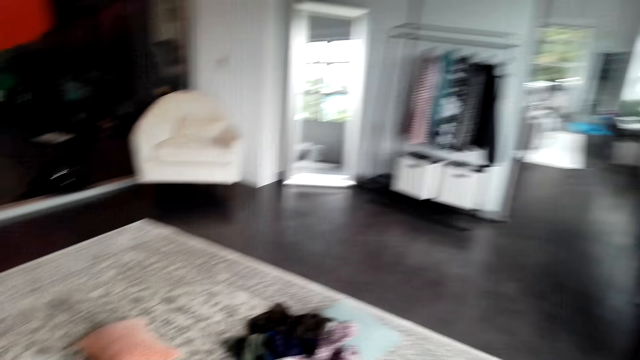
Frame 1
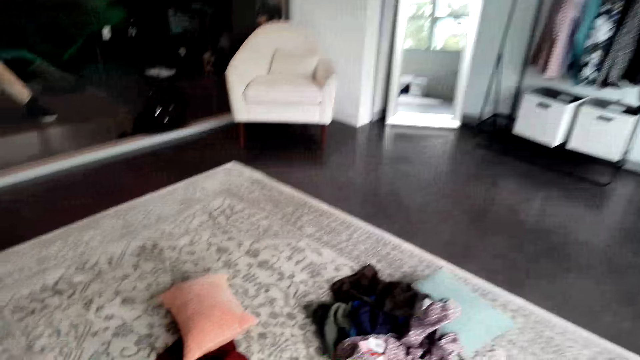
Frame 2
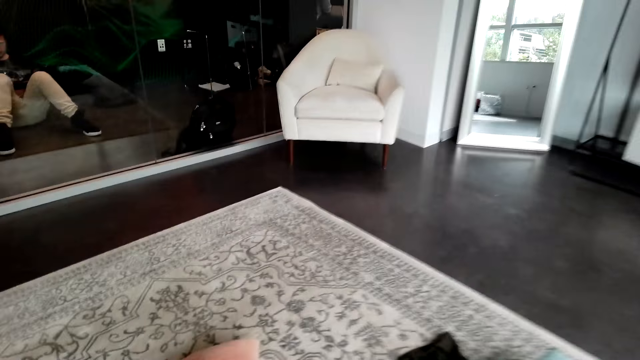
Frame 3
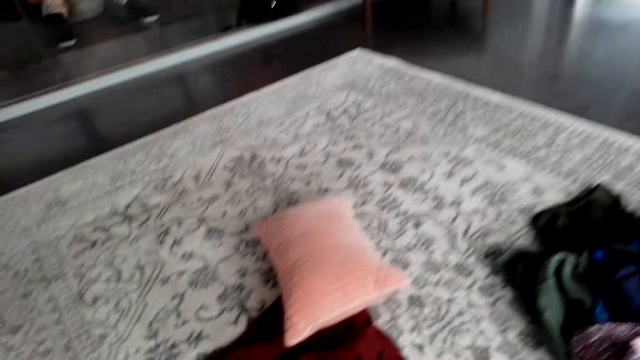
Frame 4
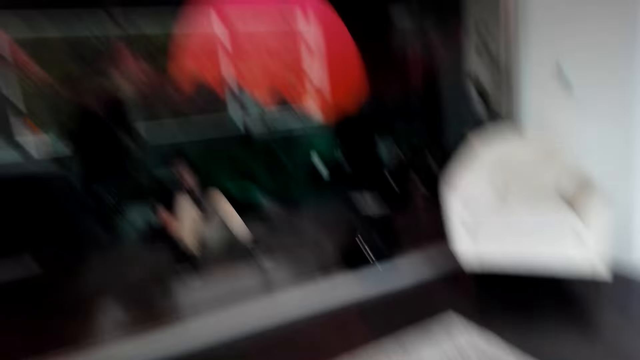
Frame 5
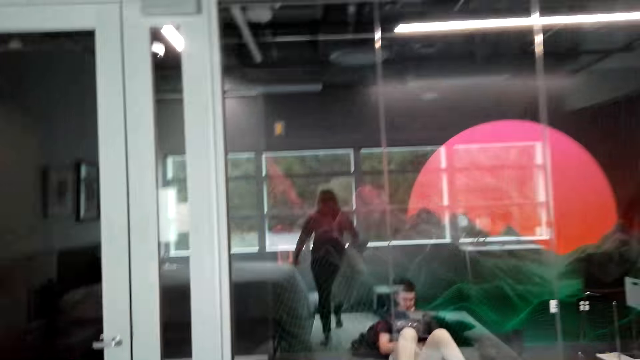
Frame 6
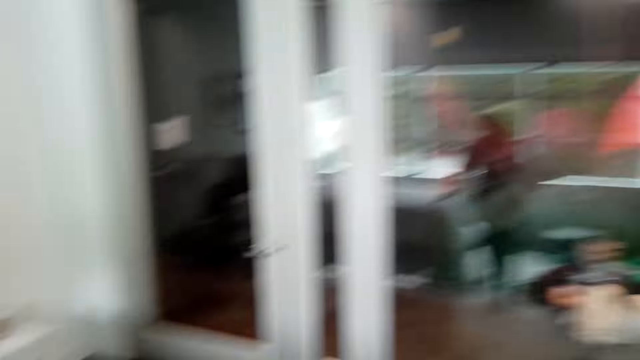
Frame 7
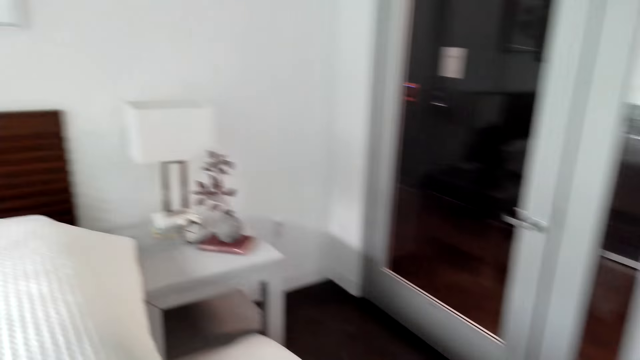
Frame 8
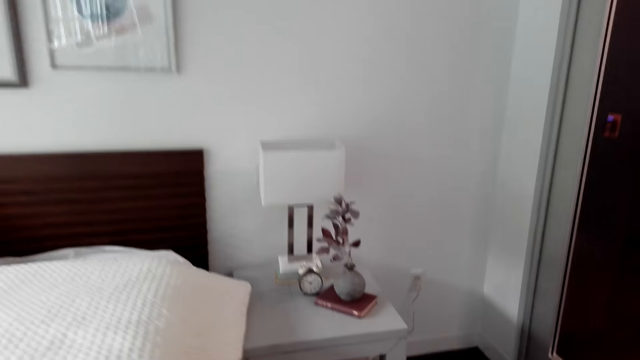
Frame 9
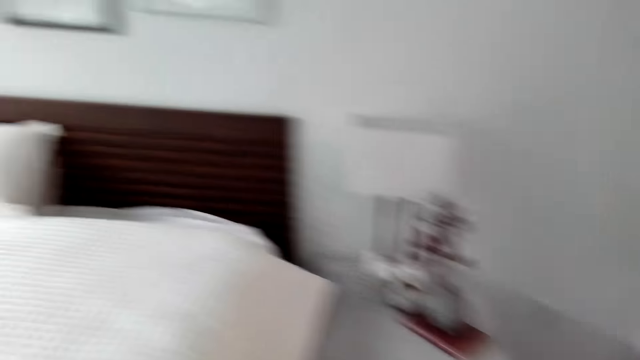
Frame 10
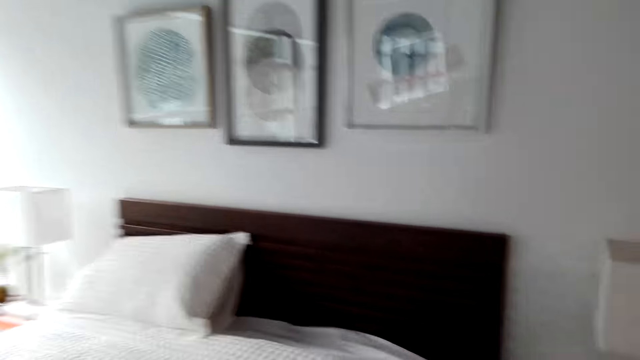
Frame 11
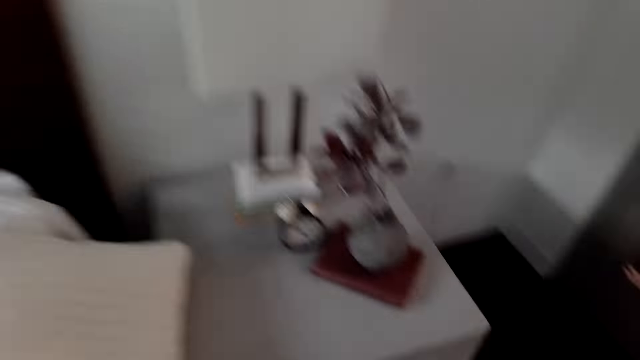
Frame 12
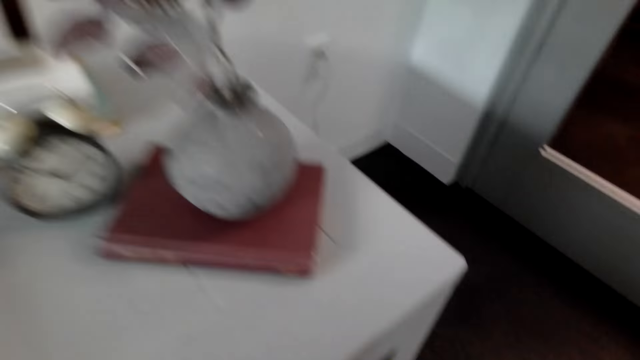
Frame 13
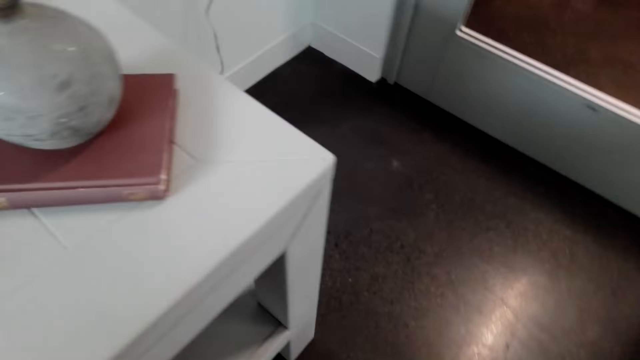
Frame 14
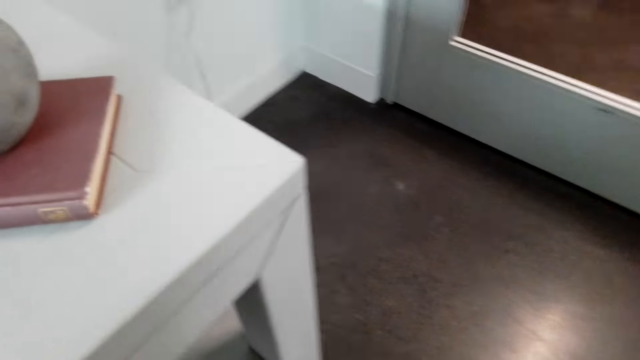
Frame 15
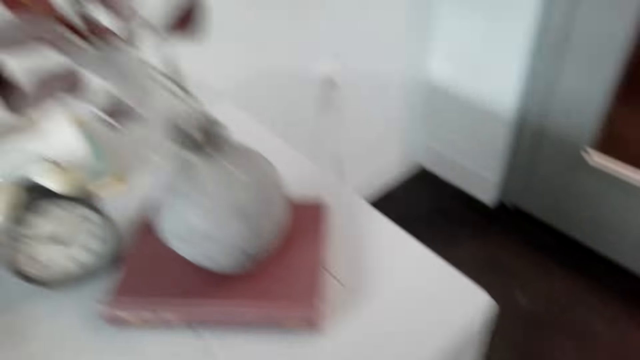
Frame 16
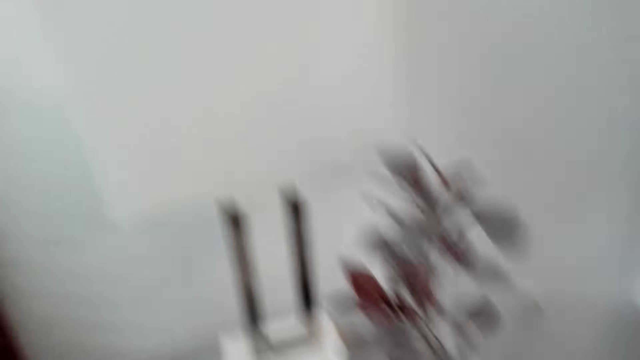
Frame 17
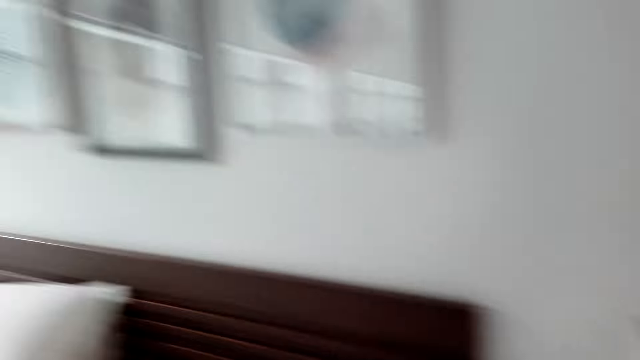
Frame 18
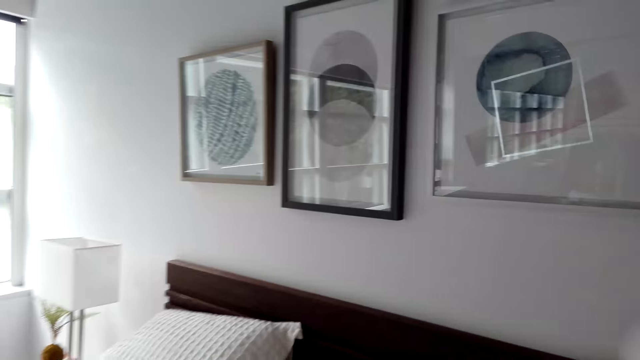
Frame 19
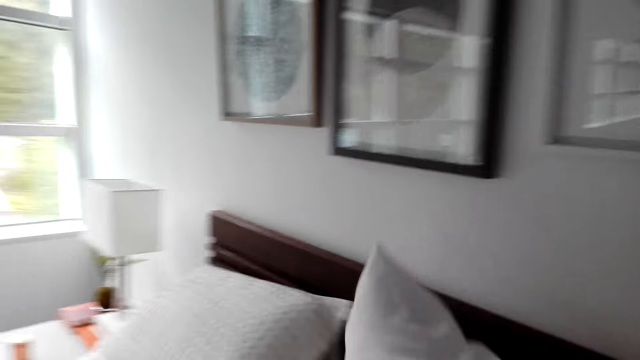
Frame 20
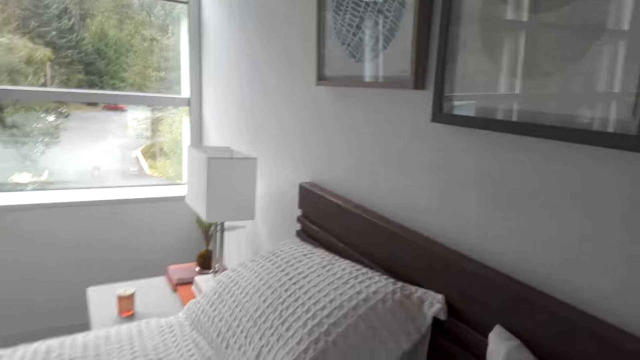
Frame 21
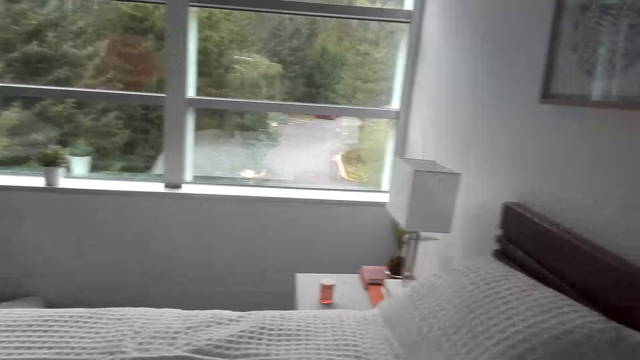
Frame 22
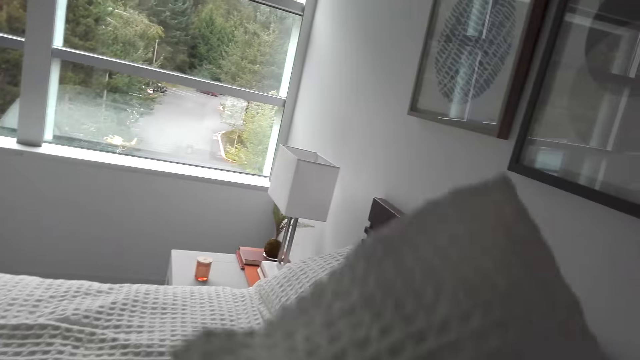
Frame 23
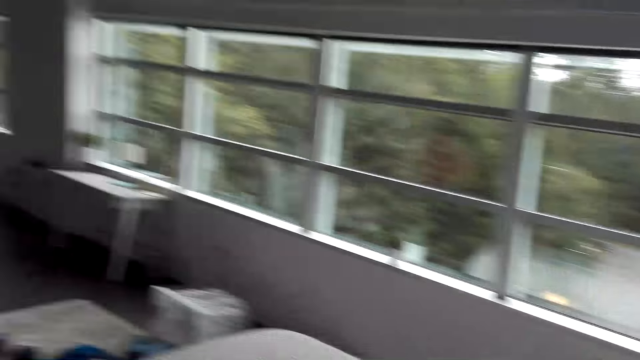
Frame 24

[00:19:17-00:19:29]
The camera wearer arranges the pillows on the bed.

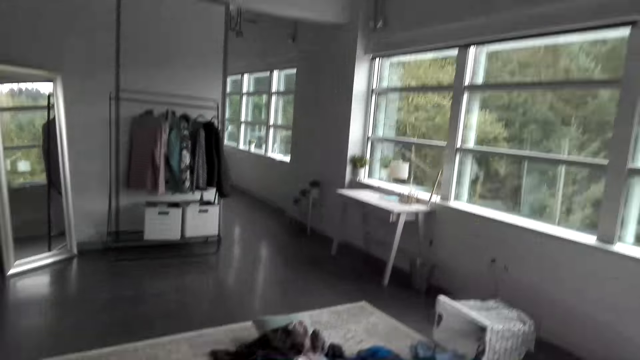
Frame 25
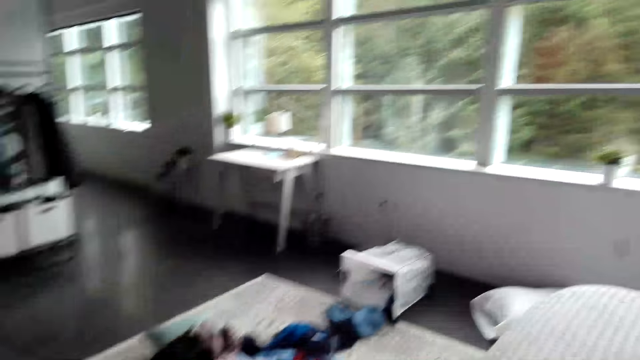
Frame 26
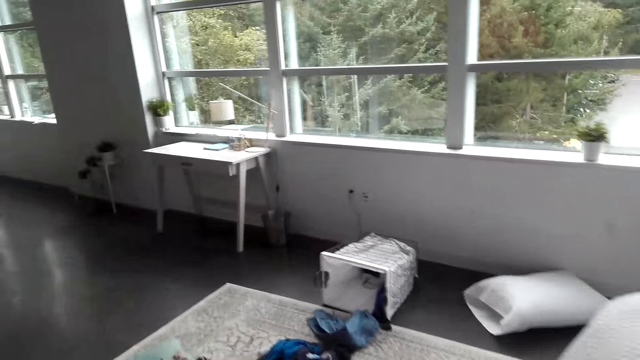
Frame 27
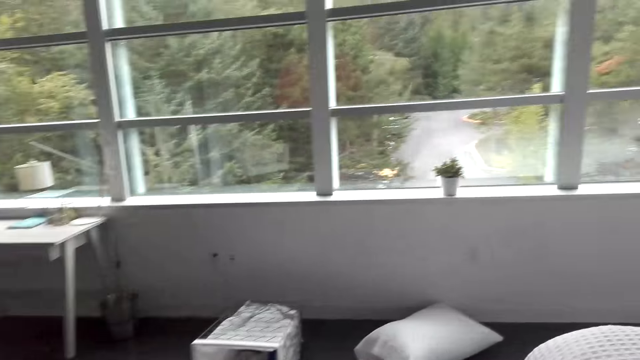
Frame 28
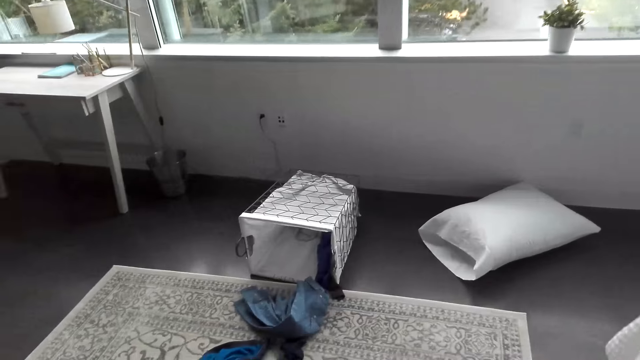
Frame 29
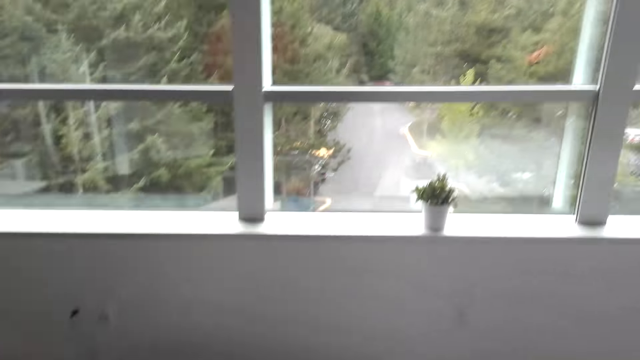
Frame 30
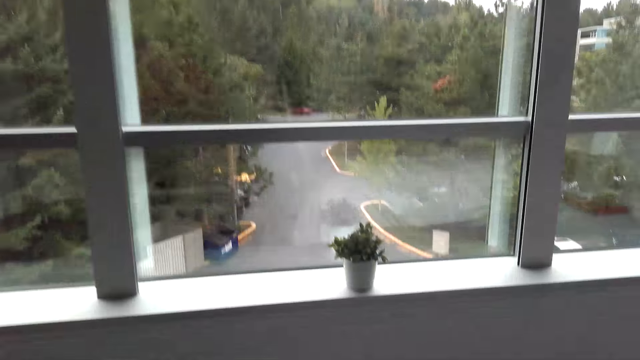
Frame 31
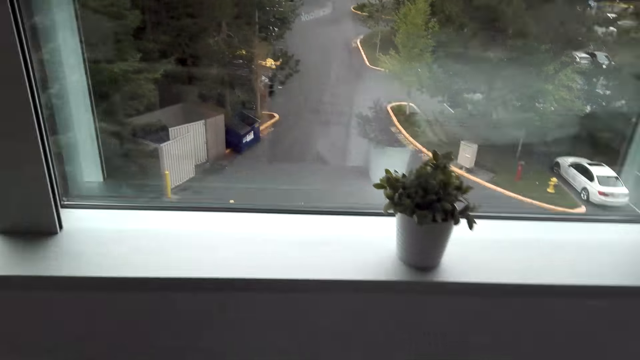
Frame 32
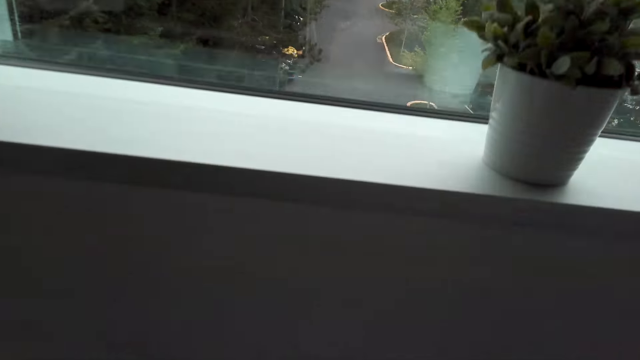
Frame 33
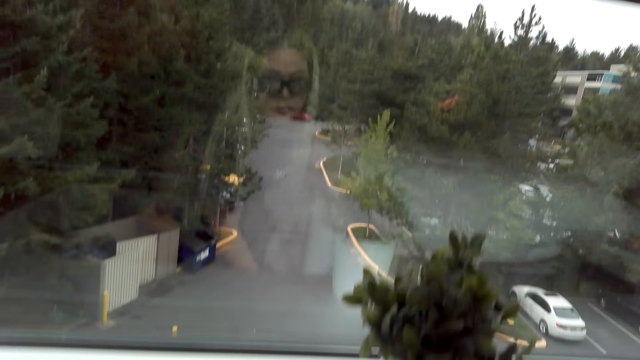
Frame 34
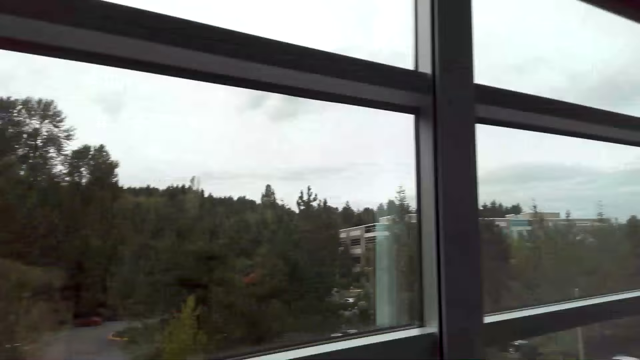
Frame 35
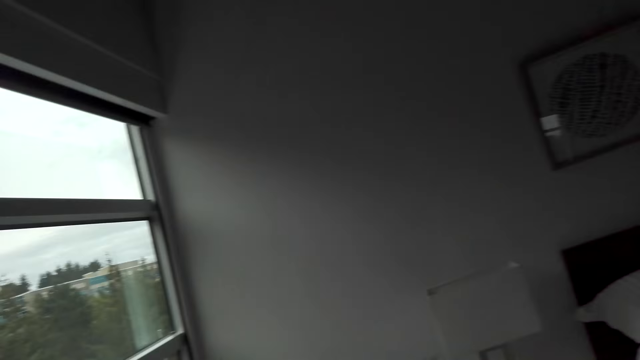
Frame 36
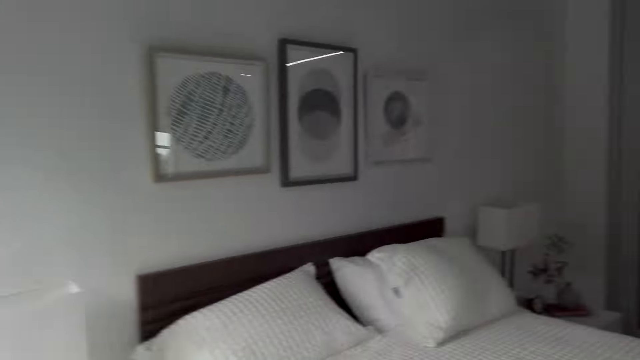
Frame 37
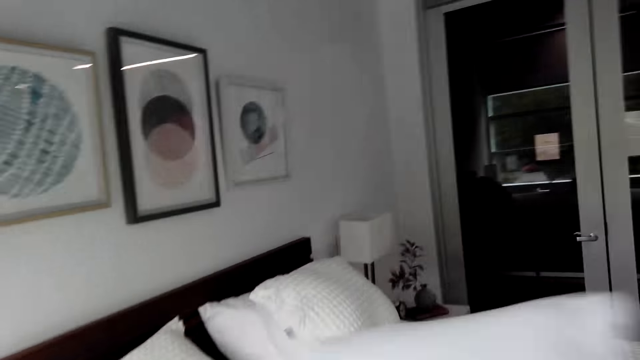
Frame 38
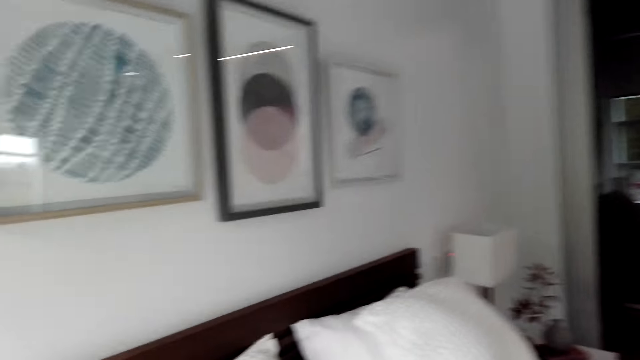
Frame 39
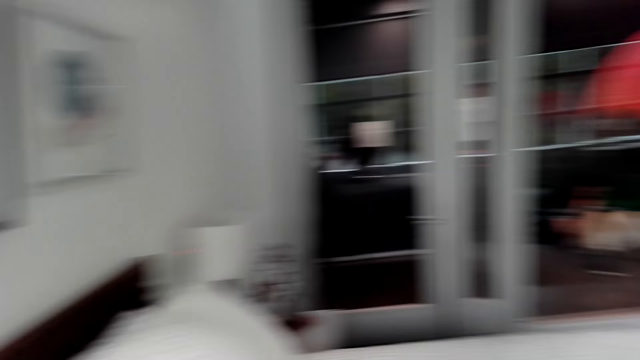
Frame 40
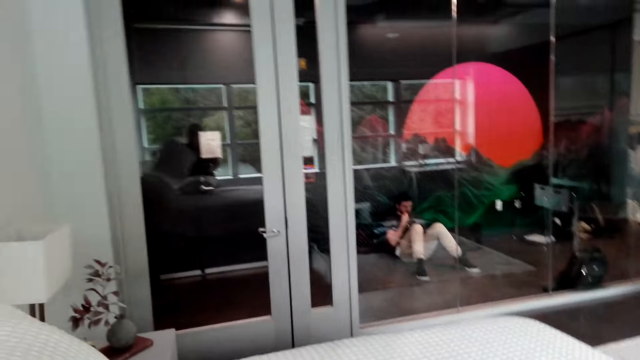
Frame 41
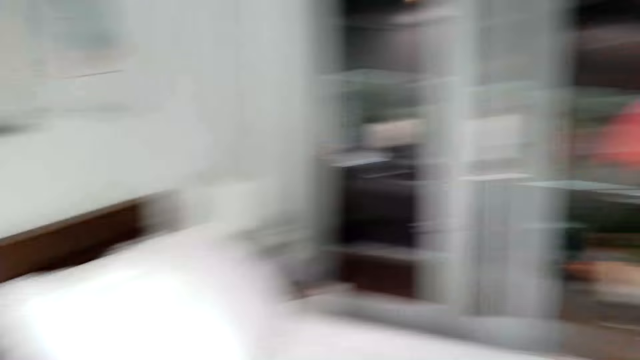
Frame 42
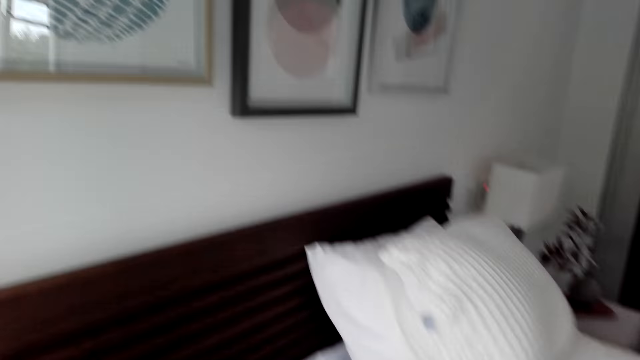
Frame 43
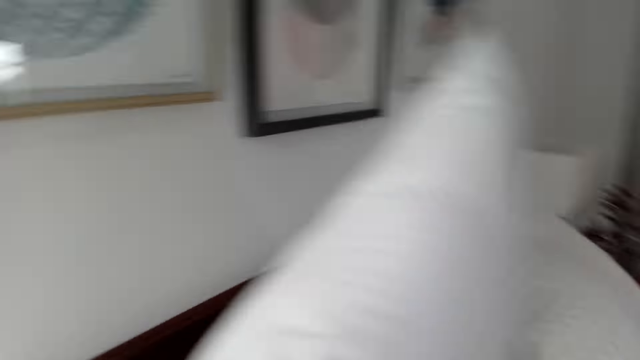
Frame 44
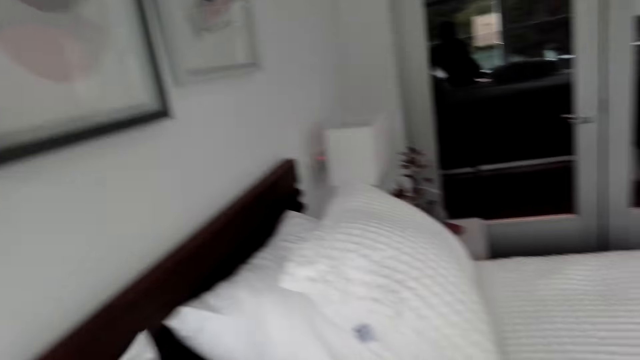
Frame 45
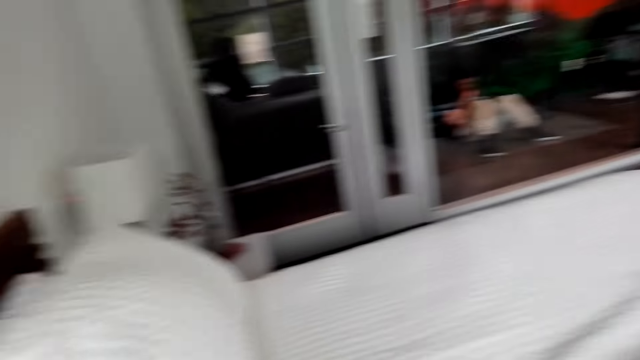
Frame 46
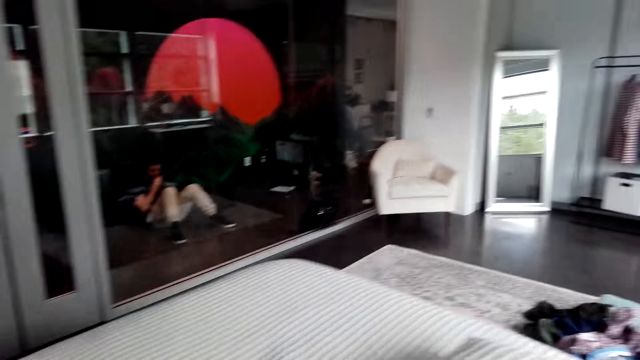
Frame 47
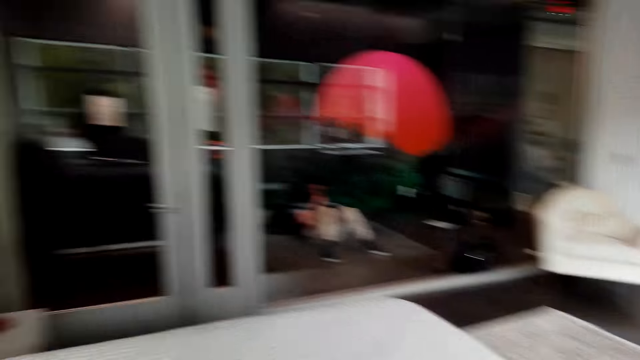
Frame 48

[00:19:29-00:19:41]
The camera wearer picks up the pillow on the floor. They drop the pillow on the bed. They put the pillow on the bed.
